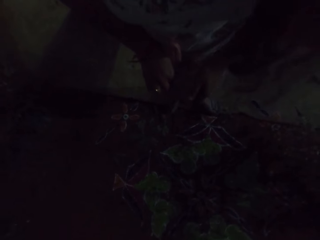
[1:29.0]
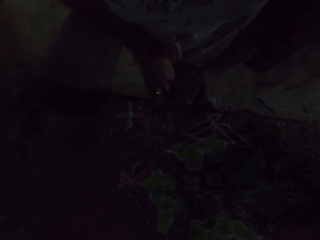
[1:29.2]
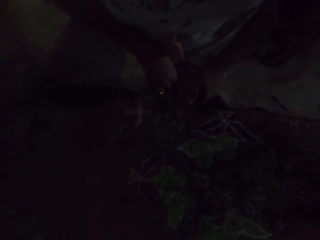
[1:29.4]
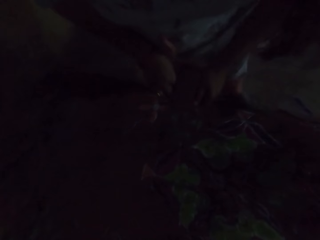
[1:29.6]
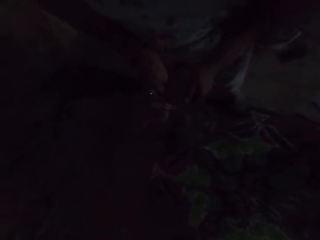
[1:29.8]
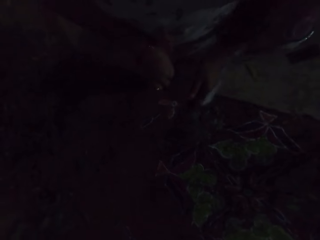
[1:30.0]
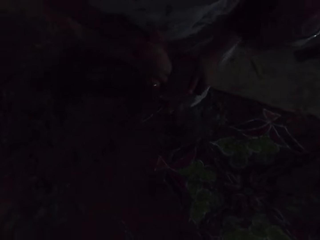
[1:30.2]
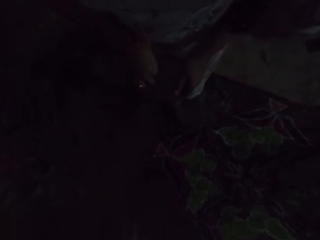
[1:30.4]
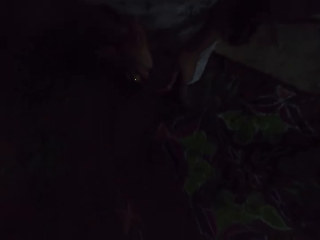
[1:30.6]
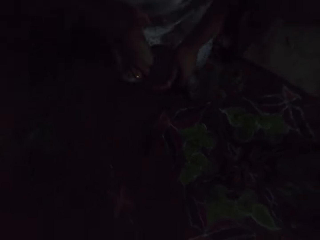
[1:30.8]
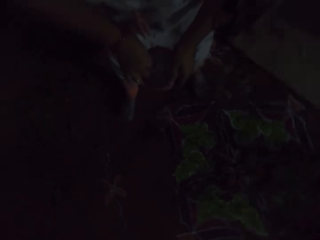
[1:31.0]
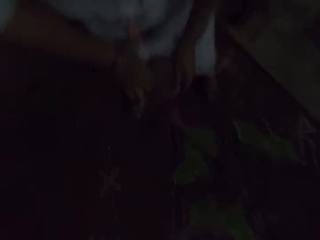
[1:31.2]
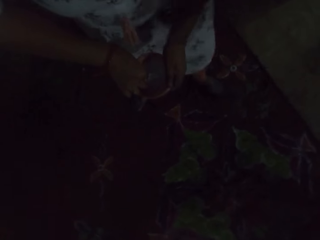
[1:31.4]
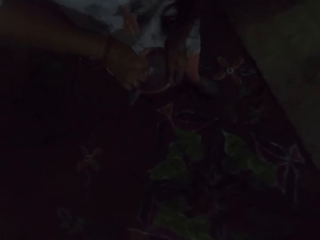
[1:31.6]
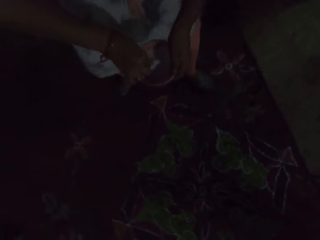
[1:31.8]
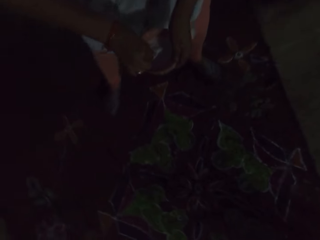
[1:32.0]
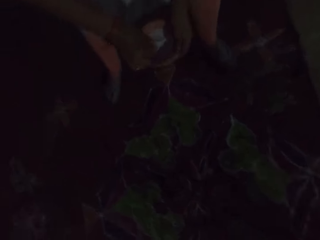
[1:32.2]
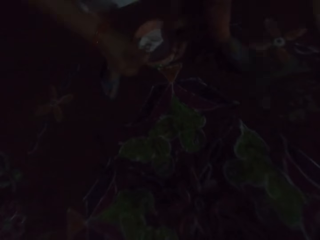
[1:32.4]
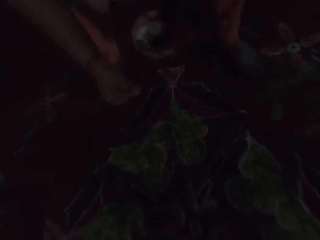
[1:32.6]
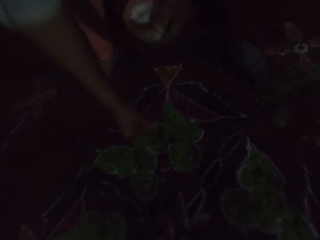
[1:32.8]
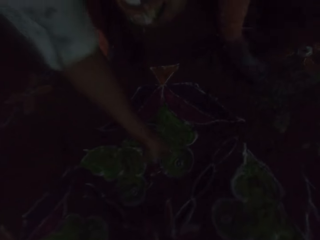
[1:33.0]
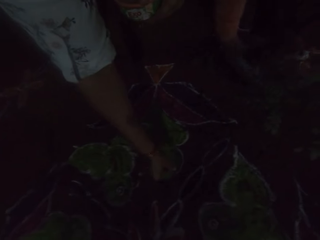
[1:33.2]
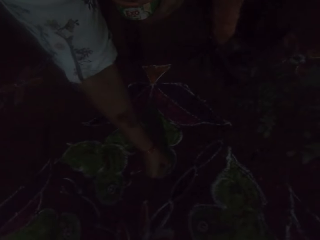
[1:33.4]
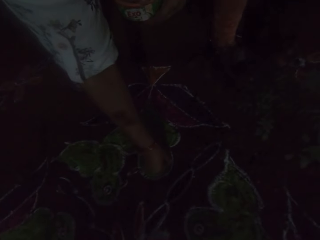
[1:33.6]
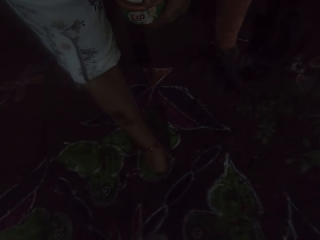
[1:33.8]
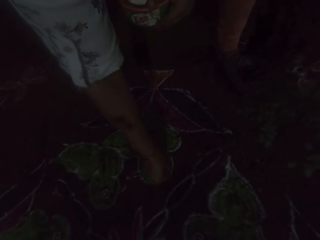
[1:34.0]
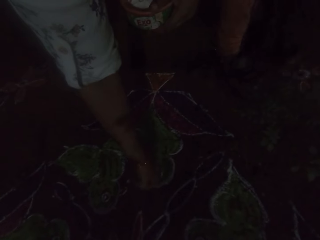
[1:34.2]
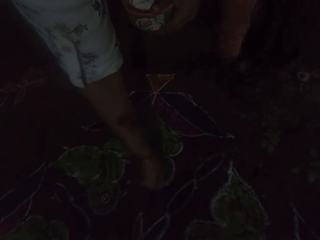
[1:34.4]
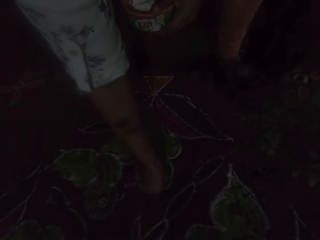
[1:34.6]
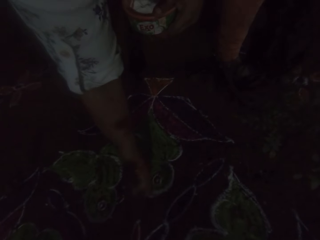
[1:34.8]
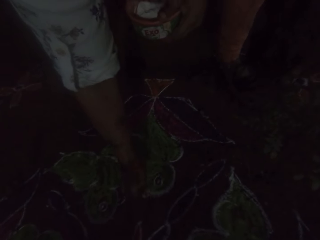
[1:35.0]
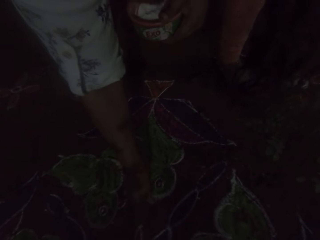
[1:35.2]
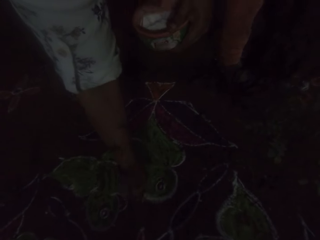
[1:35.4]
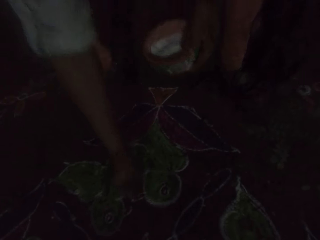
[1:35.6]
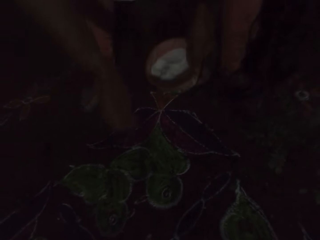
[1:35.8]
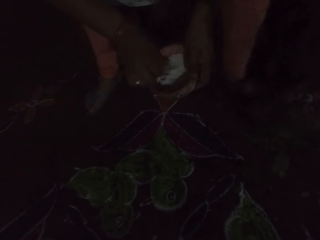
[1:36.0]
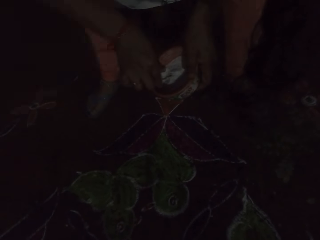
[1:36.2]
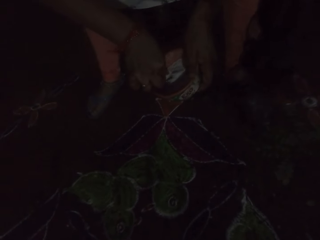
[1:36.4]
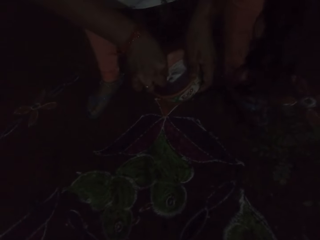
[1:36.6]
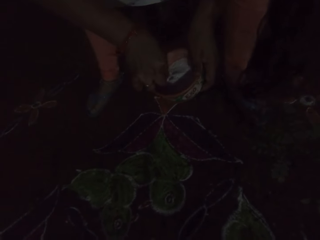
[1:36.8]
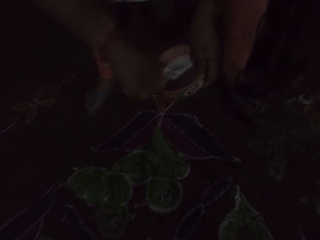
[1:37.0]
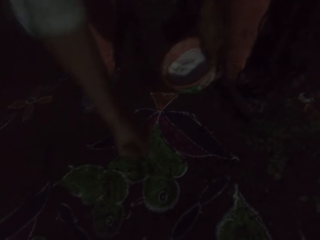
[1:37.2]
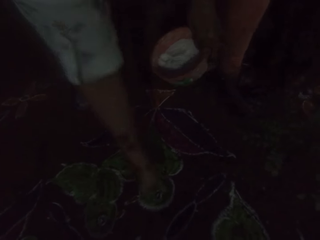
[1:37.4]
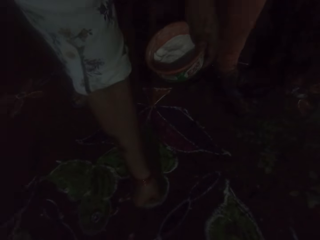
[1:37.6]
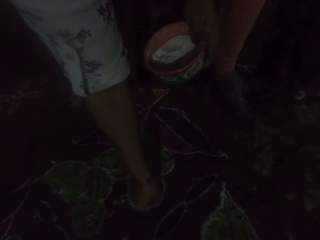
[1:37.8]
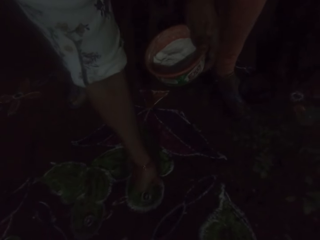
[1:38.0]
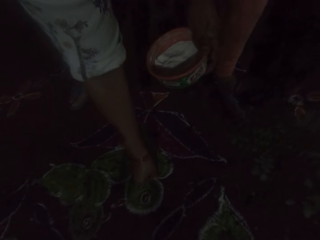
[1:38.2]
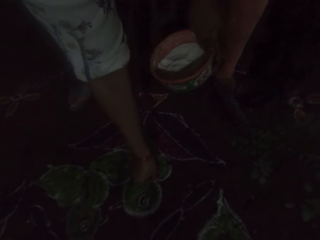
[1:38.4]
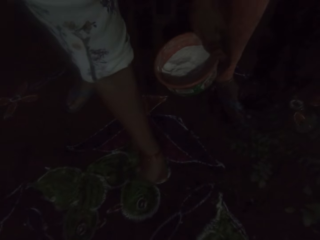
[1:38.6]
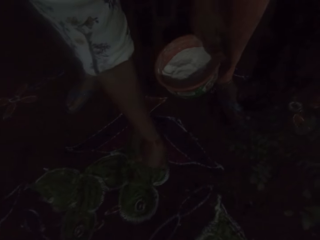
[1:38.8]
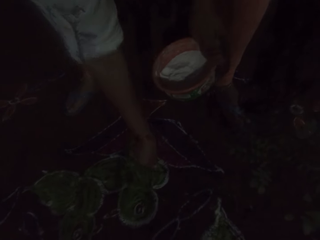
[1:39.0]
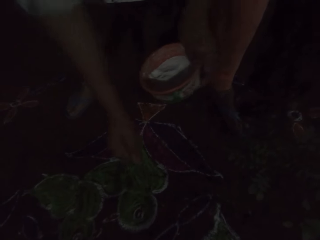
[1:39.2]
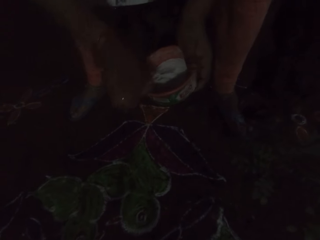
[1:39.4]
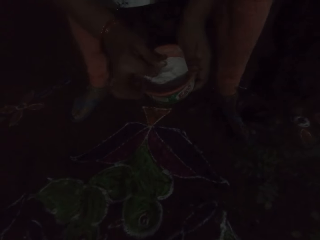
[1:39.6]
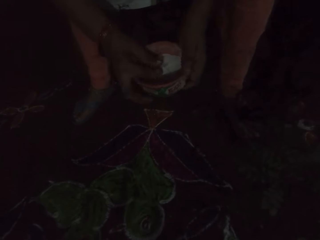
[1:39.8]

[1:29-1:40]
The camera wearer walks around the area. She takes some Rangoli powder from the plate of Rangoli powder in her left hand with her right hand. She sits on the chair. She decorates the floor with the Rangoli powder in her right hand. She takes some Rangoli powder from the plate of Rangoli powder in her left hand with her right hand. She decorates the floor with the Rangoli powder in her right hand.

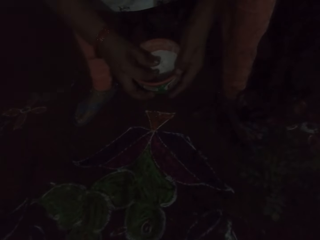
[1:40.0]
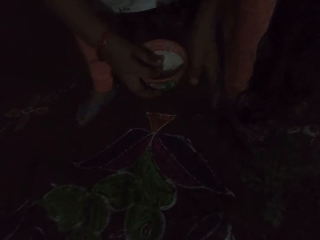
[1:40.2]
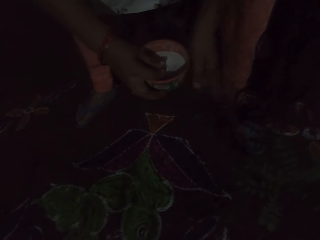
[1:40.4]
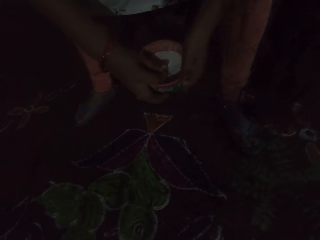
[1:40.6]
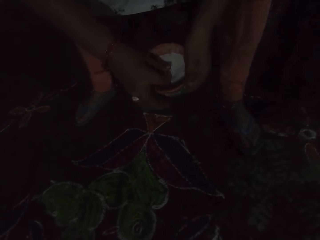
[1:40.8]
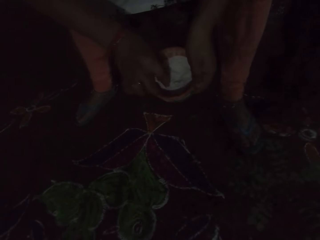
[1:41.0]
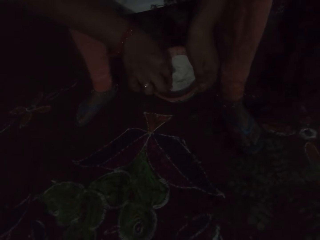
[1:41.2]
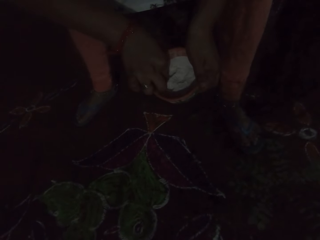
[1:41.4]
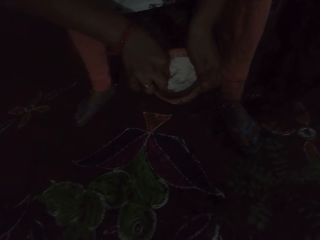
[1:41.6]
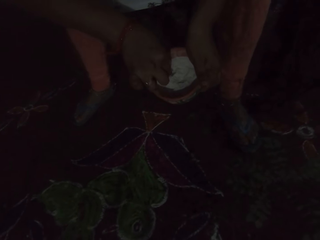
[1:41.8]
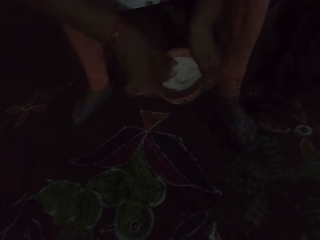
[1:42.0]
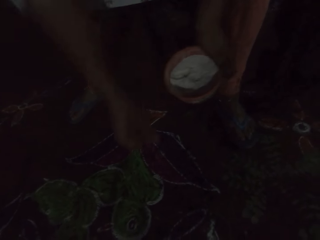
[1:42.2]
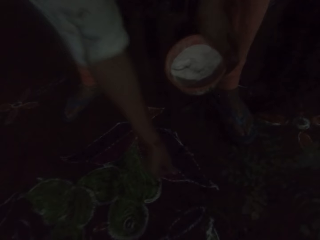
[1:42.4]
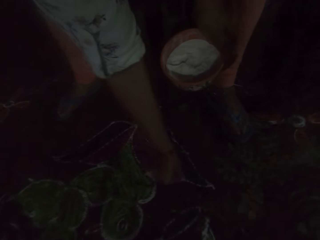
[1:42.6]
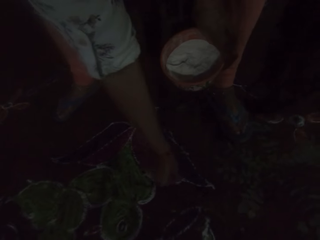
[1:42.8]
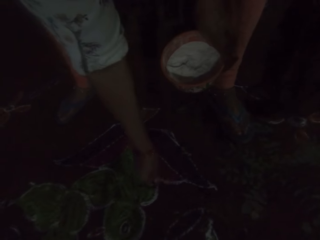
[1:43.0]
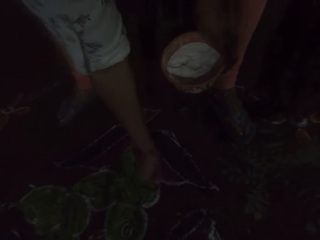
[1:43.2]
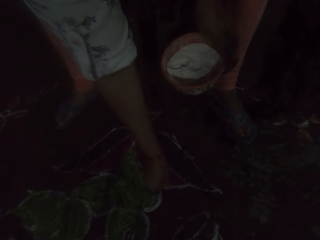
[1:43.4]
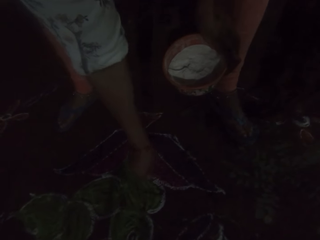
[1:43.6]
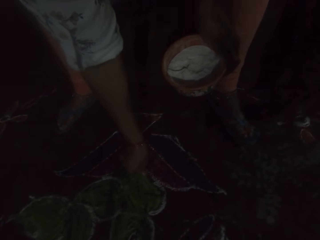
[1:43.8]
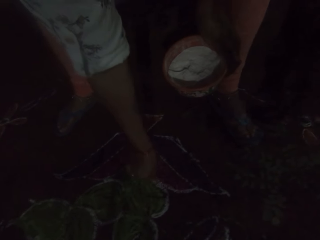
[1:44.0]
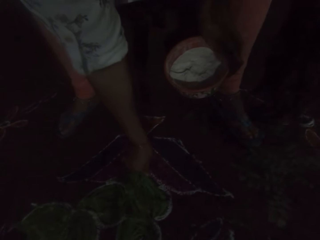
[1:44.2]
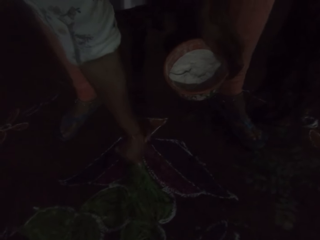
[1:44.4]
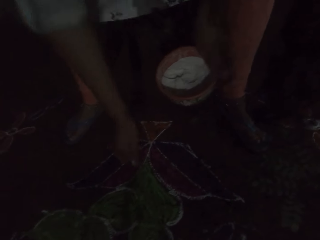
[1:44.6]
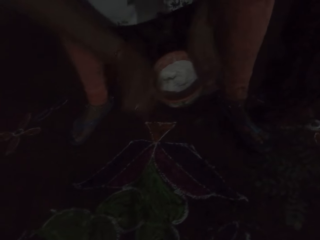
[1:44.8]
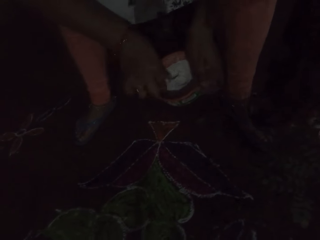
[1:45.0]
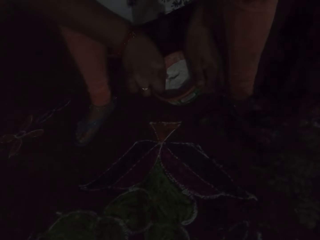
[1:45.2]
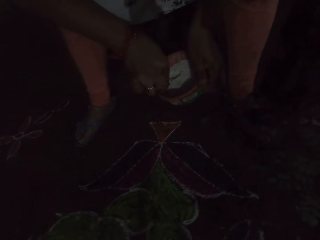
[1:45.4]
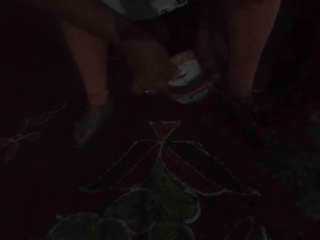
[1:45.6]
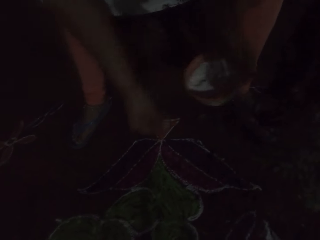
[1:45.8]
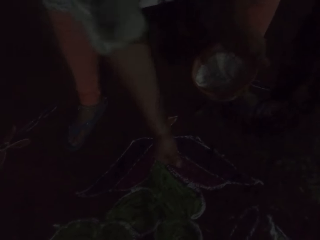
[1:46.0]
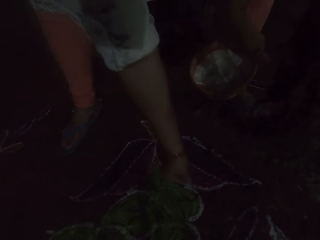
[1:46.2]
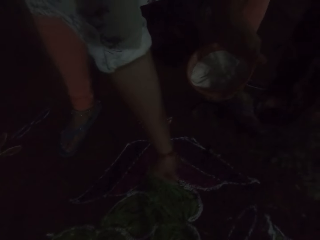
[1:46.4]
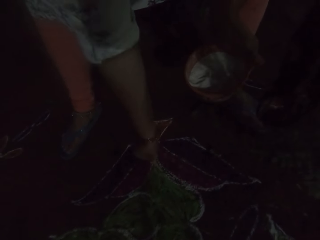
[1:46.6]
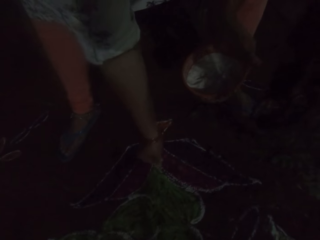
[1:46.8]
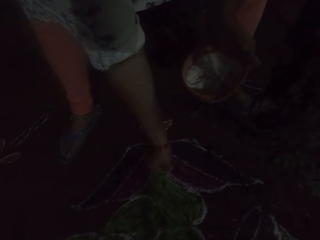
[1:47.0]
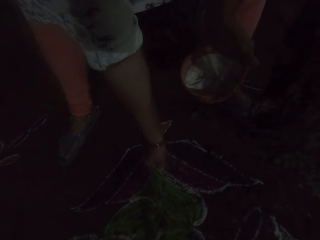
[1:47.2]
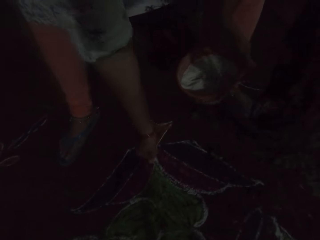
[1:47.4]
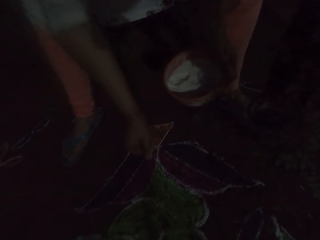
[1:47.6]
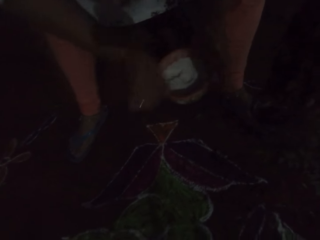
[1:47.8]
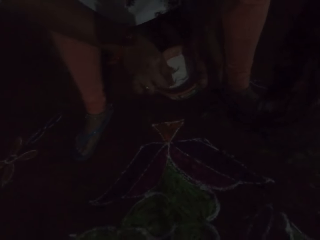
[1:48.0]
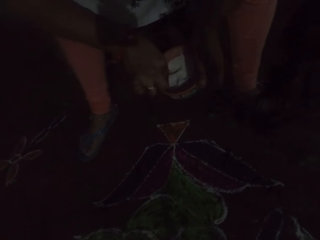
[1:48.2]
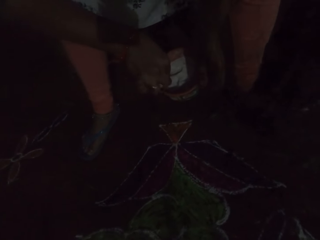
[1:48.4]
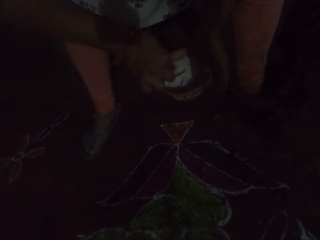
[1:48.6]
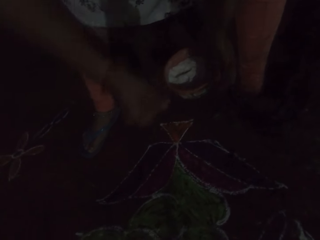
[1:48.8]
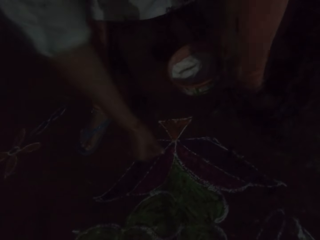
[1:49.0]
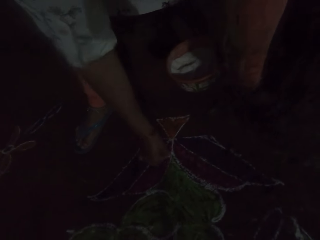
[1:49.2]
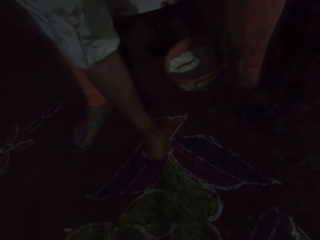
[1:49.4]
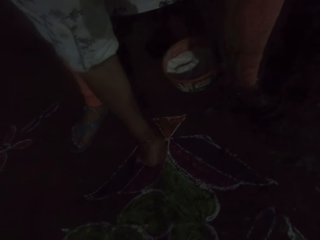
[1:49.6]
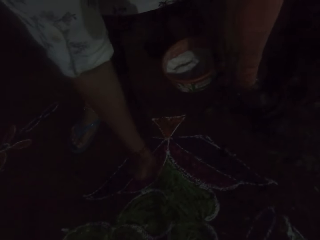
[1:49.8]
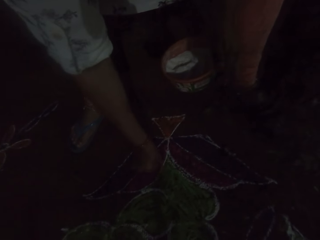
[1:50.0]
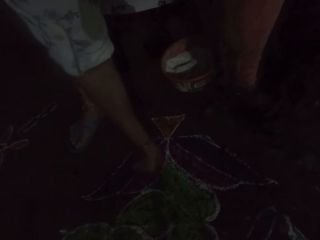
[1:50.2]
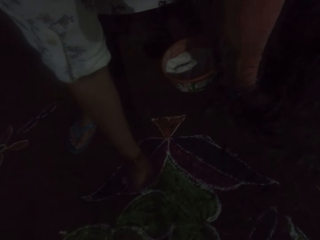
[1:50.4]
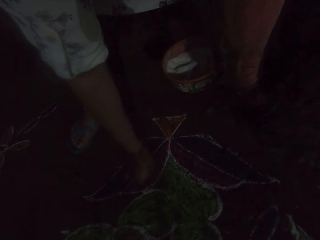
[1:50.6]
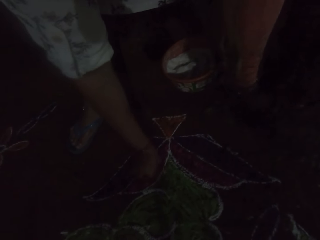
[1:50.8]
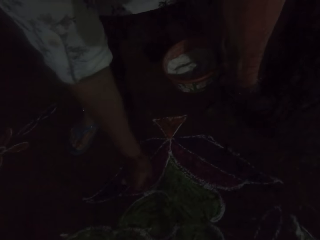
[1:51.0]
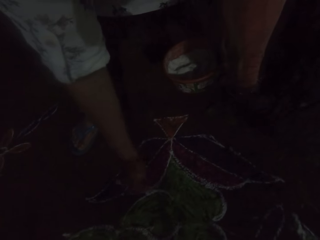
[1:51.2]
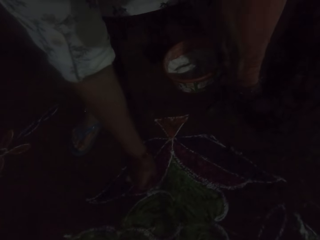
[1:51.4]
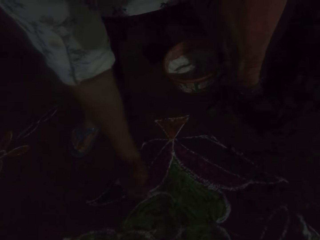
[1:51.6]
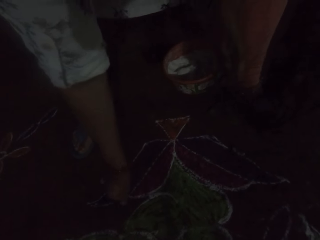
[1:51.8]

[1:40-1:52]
The camera wearer passes the plate of Rangoli powder from her left hand to her right hand. She holds the plate or bowl with her hands. She passes the plate of Rangoli powder from her right hand to her left hand. She takes some Rangoli powder from the plate of Rangoli powder in her left hand with her right hand. She decorates the floor with the Rangoli powder in her right hand. She takes some Rangoli powder from the plate of Rangoli powder in her left hand with her right hand. She decorates the floor with the Rangoli powder in her right hand. She takes some Rangoli powder from the plate of Rangoli powder in her left hand with her right hand. She decorates the floor with the Rangoli powder in her right hand.
